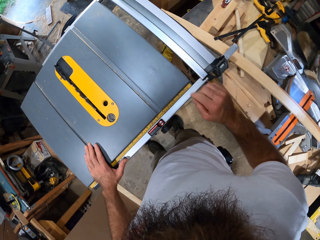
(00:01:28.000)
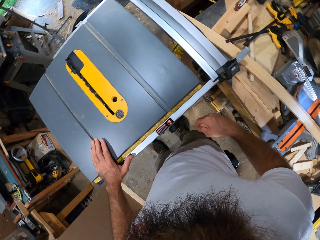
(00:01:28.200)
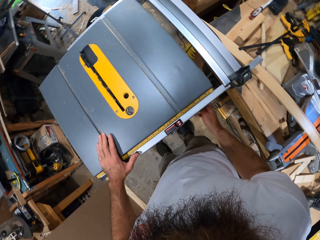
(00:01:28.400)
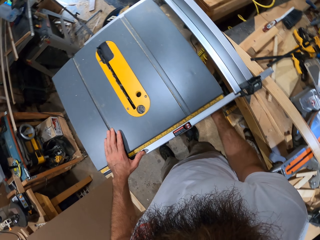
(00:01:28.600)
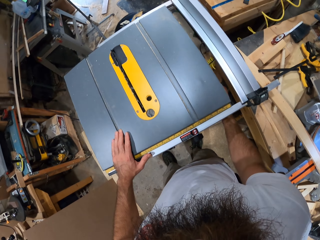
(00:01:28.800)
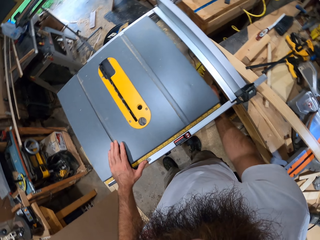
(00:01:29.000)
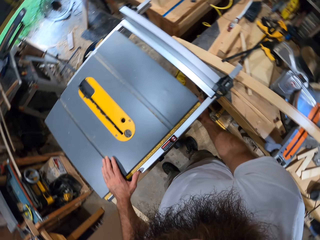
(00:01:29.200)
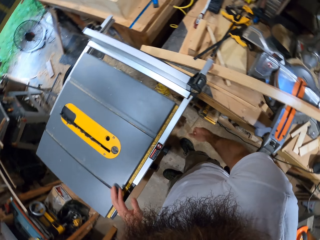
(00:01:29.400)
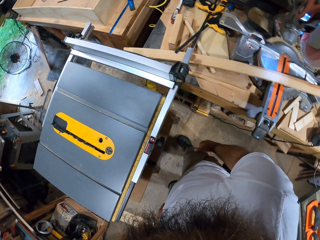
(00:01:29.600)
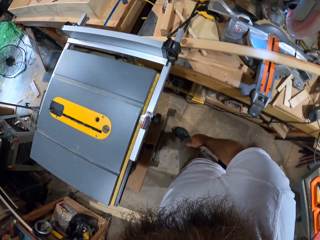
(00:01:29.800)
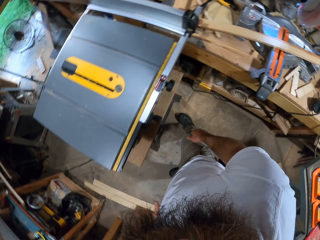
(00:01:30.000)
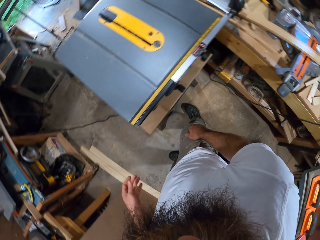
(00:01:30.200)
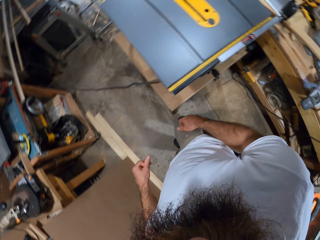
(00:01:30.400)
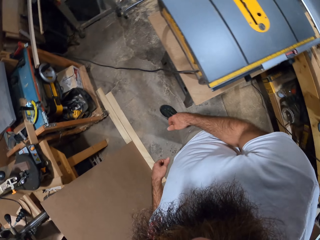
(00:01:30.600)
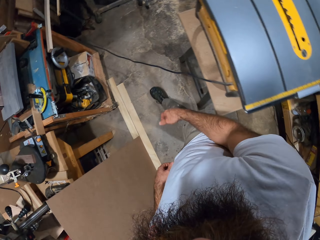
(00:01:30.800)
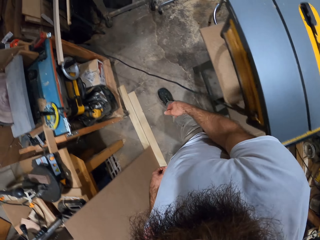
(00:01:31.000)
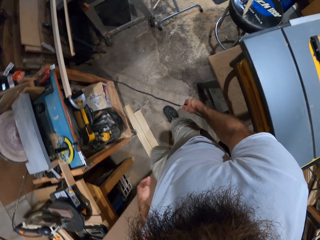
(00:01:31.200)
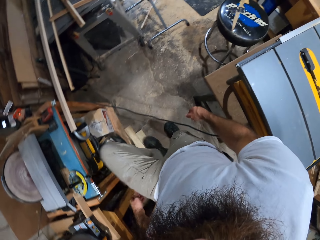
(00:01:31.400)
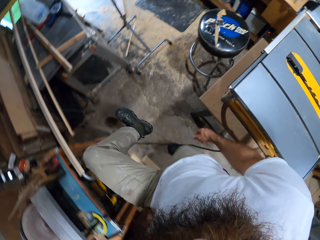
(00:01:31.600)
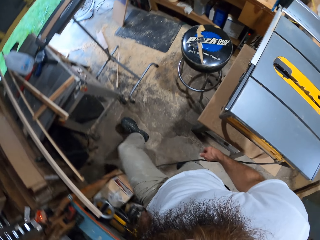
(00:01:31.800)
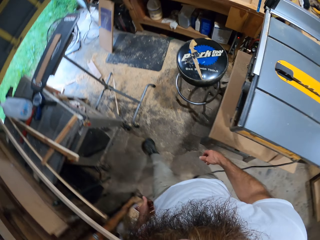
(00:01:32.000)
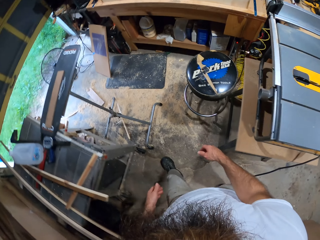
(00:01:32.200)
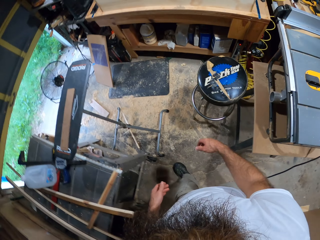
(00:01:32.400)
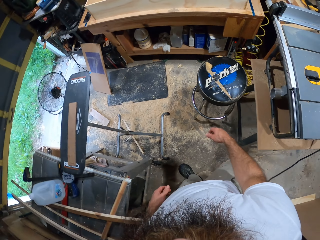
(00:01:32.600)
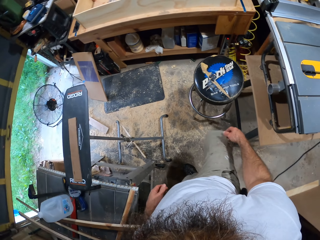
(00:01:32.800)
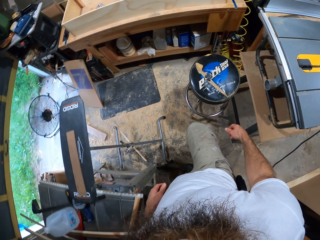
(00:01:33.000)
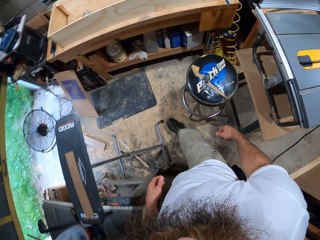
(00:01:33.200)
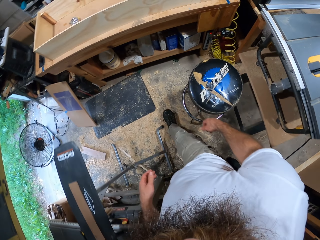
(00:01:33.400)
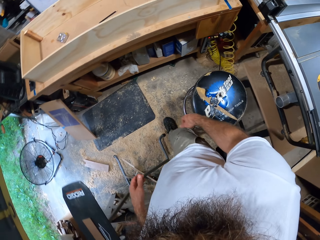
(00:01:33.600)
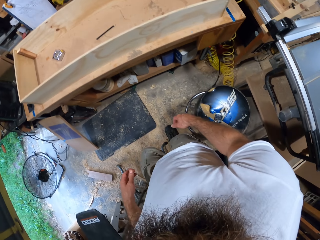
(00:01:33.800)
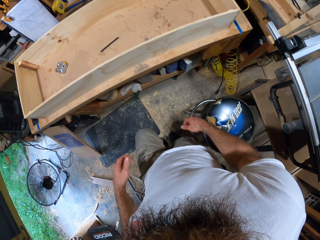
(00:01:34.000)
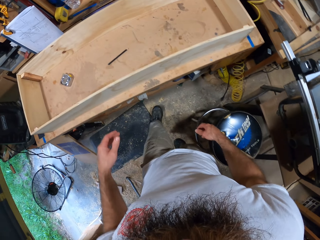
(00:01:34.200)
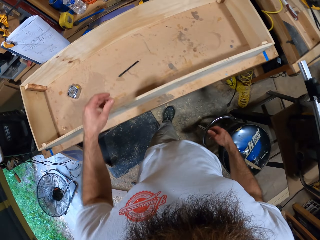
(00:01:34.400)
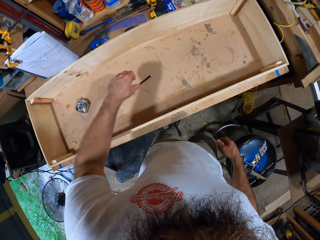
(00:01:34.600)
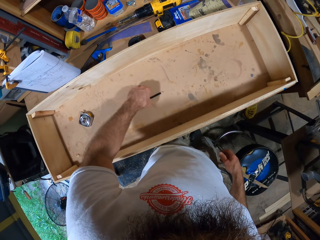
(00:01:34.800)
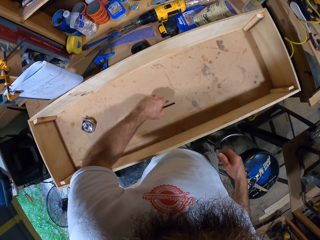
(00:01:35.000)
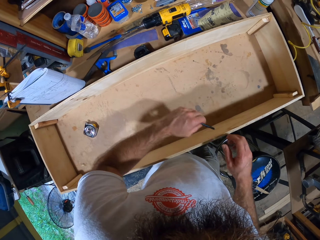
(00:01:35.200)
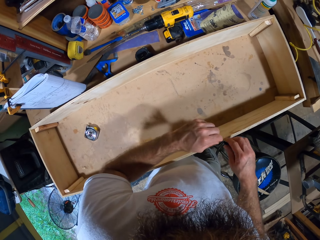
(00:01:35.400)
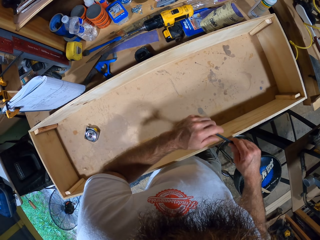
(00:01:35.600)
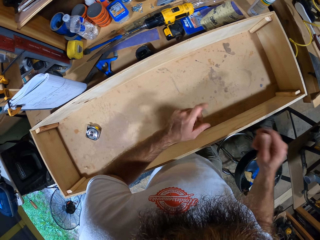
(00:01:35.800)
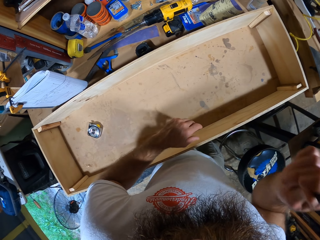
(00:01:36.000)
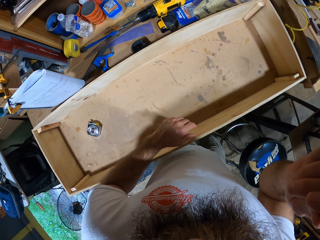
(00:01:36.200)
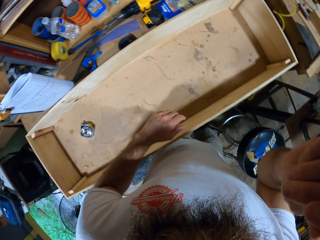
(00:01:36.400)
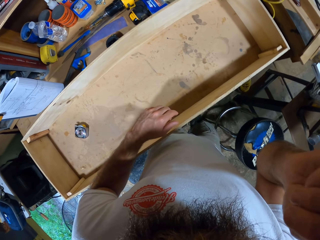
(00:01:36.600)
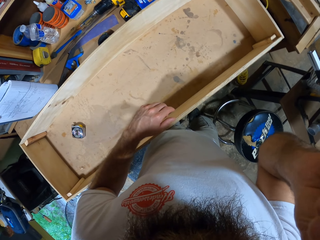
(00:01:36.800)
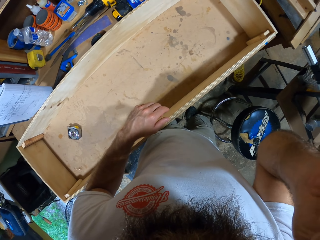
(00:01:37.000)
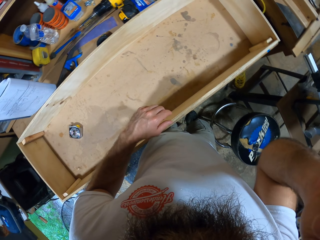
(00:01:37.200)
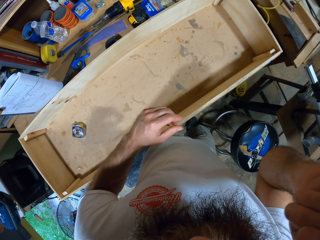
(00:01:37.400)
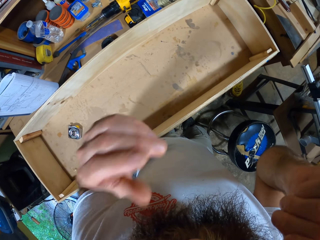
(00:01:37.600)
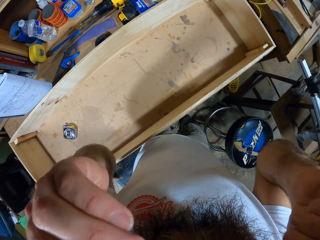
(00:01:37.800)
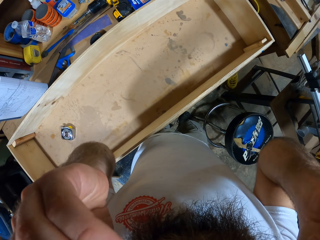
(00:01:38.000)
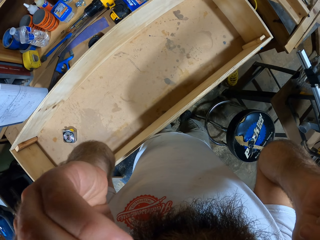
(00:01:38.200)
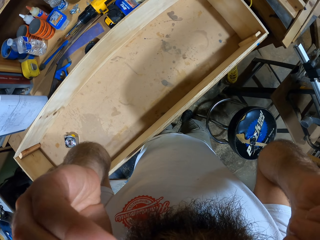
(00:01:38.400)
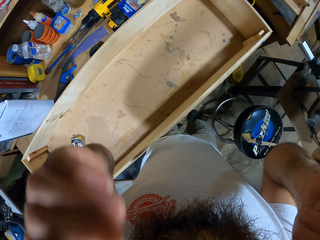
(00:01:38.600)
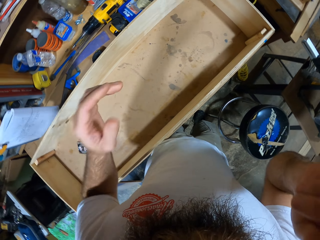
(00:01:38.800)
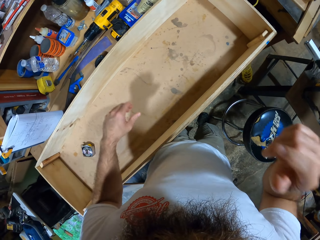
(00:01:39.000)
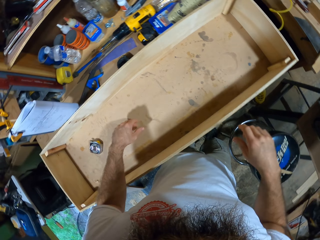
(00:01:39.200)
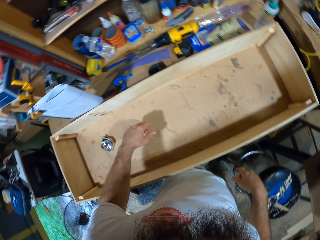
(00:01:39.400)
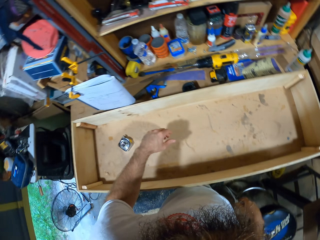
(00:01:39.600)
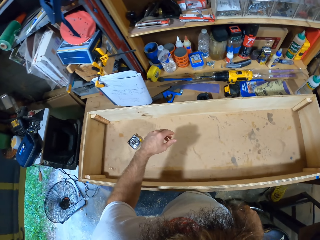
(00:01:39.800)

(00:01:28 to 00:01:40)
The camera wearer turns something. He walks around the workshop. He picks up the pencil from the table with his left hand. He takes the pencil from his left hand with his right hand. He puts the pencil on his head.

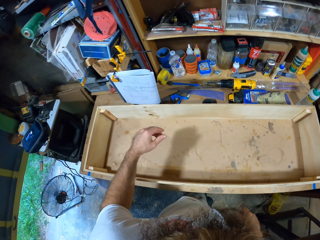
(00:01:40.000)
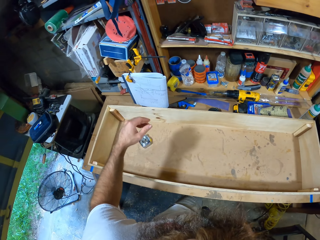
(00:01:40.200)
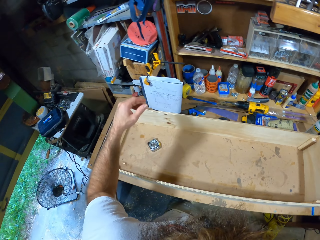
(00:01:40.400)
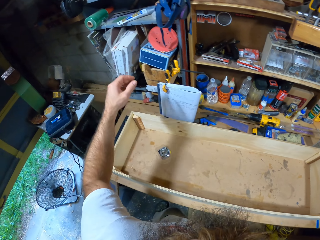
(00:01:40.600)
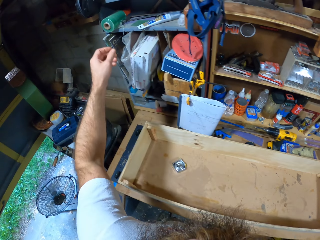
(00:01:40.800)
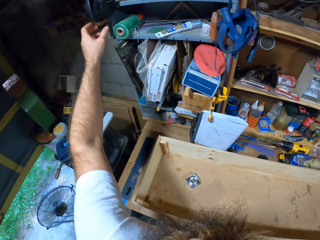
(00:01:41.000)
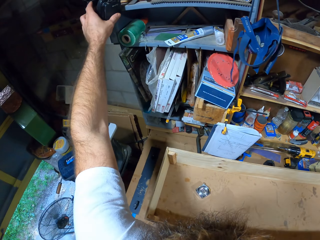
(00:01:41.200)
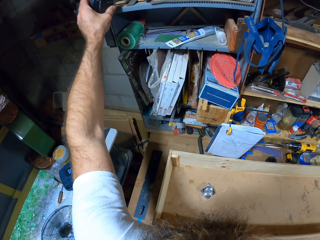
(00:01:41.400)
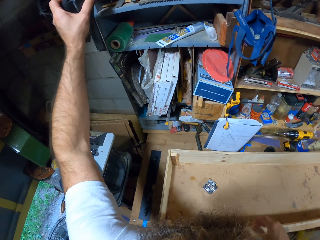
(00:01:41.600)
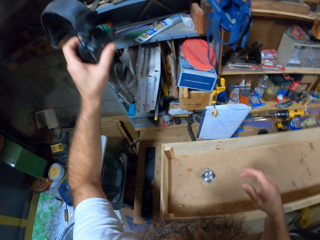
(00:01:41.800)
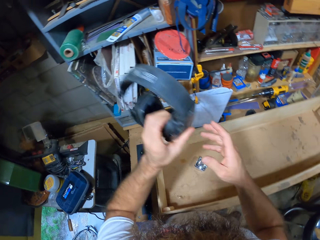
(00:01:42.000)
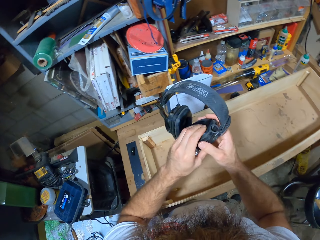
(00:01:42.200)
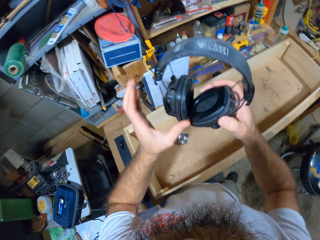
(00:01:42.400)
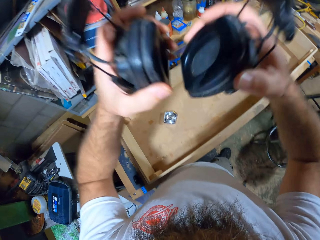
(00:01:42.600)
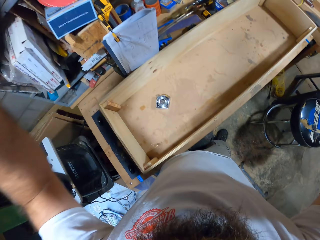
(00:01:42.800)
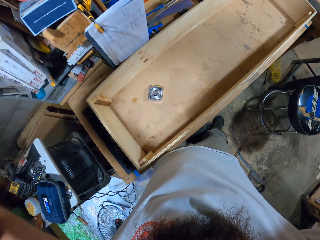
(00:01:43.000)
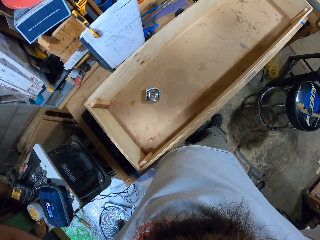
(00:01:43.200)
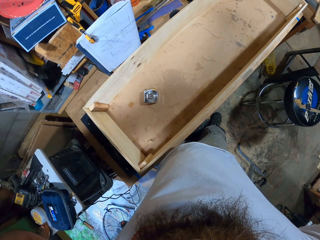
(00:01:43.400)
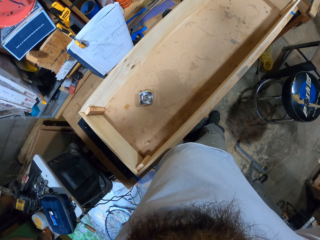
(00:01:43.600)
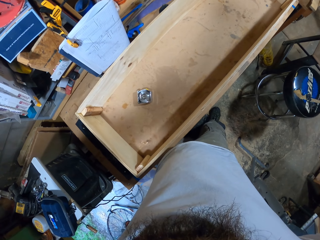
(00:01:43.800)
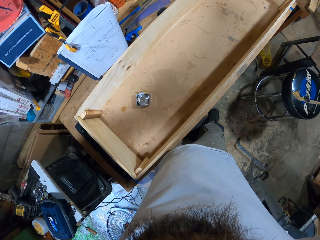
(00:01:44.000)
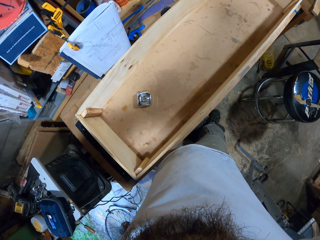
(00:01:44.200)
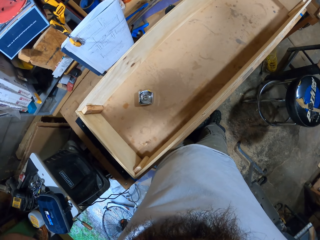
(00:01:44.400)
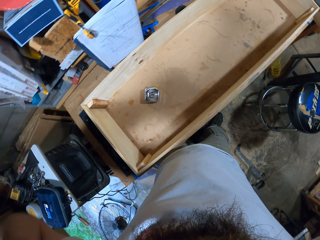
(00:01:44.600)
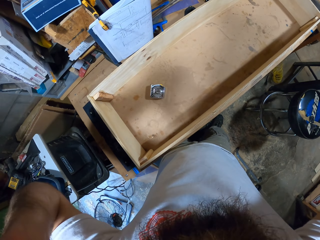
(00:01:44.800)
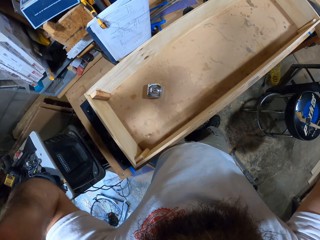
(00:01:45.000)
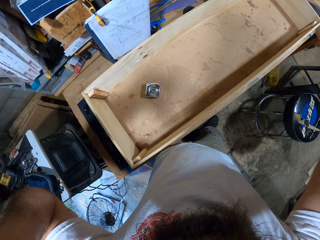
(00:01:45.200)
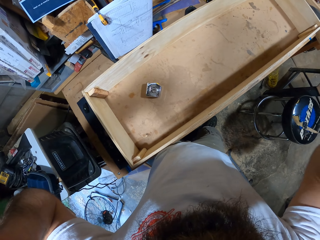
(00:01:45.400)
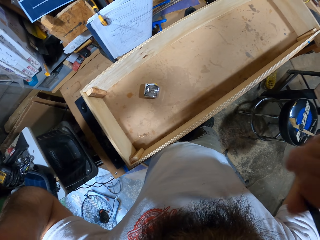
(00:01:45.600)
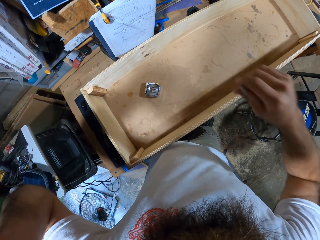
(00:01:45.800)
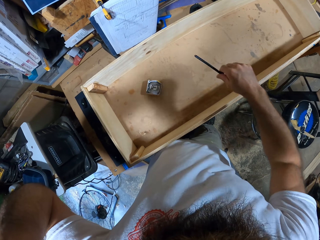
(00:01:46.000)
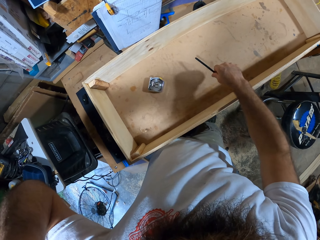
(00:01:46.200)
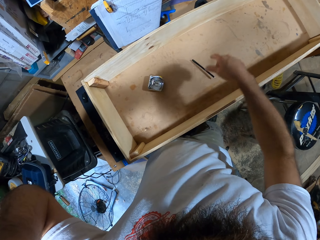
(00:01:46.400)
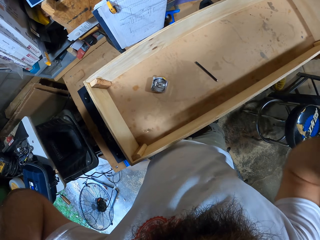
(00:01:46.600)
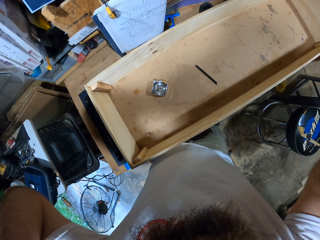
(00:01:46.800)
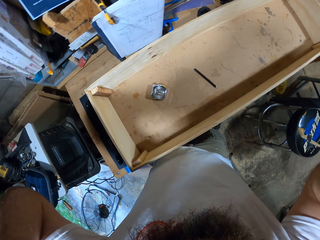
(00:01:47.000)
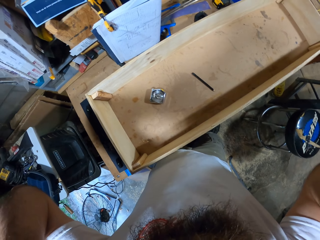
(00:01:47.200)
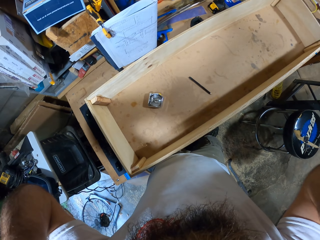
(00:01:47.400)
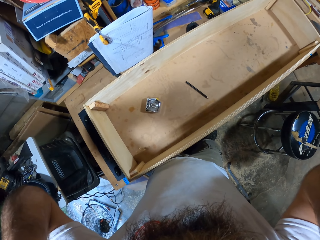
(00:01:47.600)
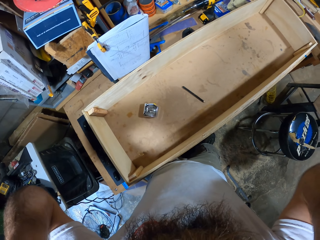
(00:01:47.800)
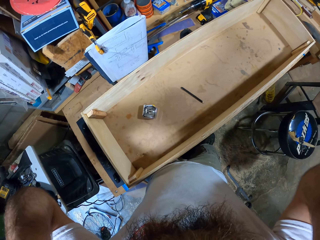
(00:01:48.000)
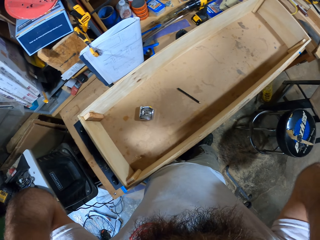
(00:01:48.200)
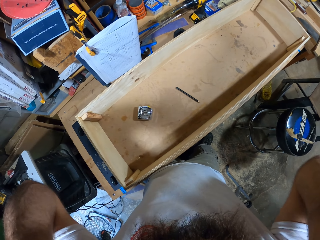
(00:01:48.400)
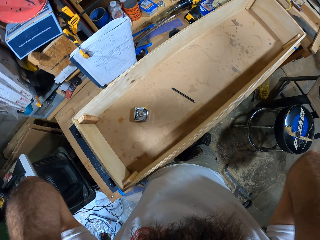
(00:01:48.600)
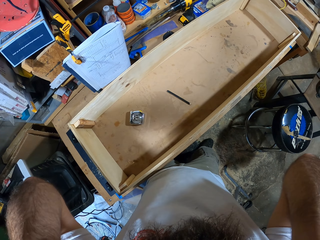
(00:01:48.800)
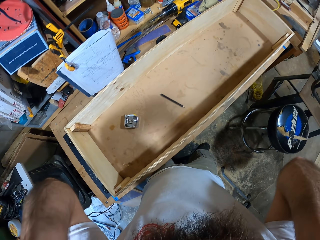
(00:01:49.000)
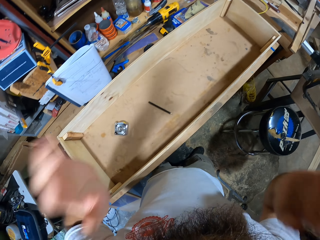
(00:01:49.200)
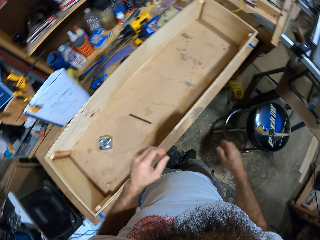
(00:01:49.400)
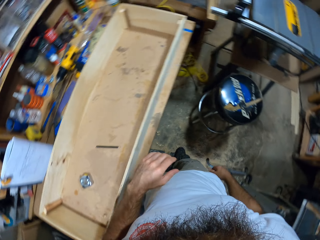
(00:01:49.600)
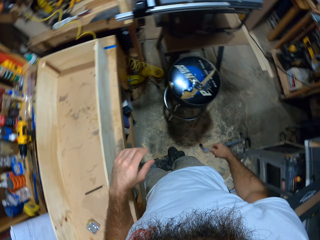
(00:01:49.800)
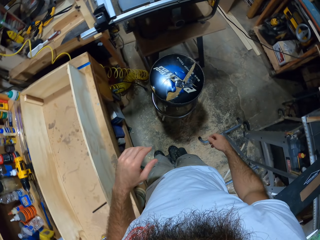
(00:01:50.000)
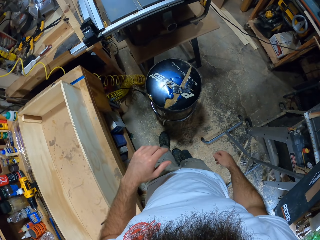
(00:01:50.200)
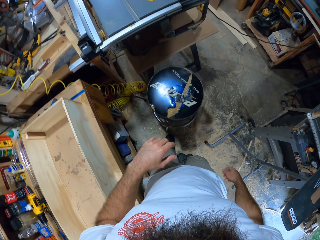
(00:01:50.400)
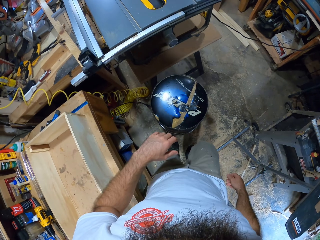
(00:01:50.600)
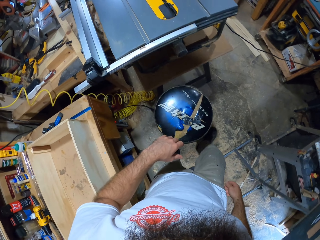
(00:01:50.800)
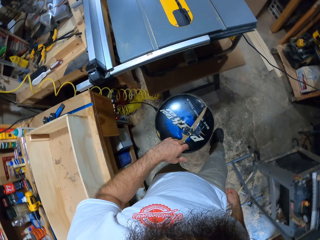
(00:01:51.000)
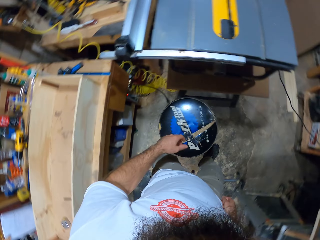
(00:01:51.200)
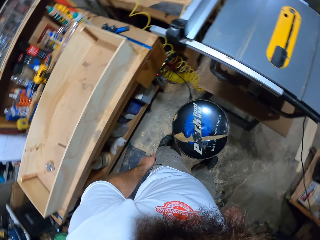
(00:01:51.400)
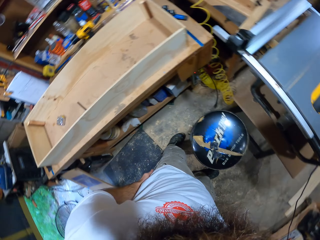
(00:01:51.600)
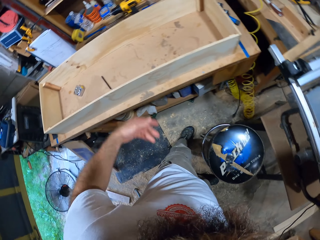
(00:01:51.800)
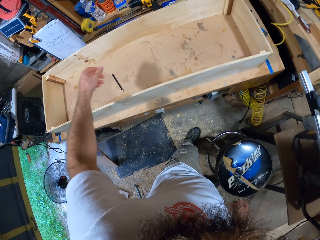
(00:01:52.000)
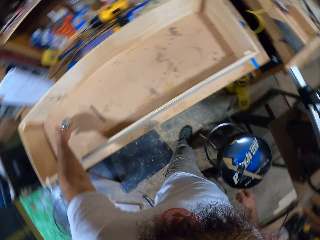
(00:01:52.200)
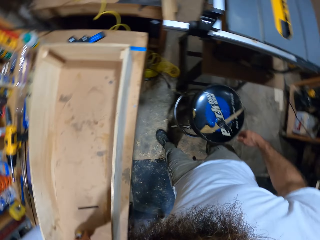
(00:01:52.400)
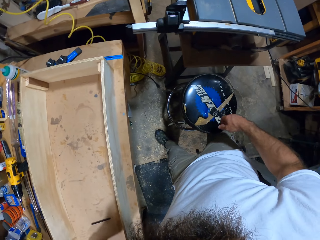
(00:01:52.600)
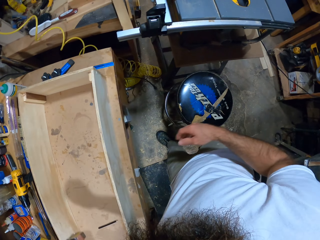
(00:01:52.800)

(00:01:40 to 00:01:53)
The camera wearer picks up a headset from a hanger with his left hand. He wears the headset on his head with both hands. He drops the pencil on the table with his right hand. He touches his head. He walks around the workshop. He picks up the measuring tape from the table with his left hand.
